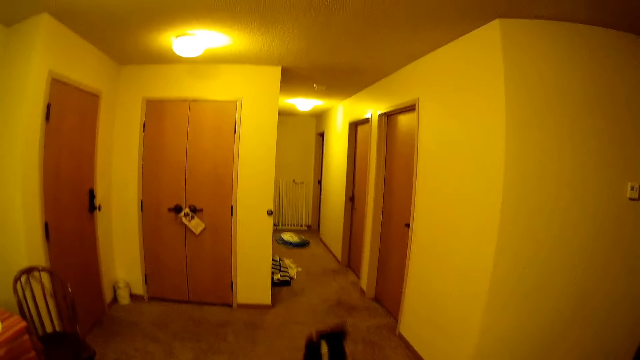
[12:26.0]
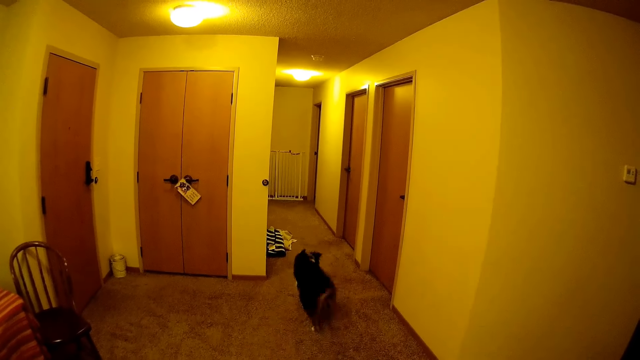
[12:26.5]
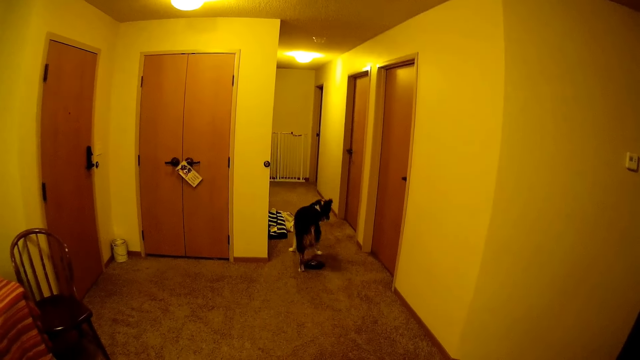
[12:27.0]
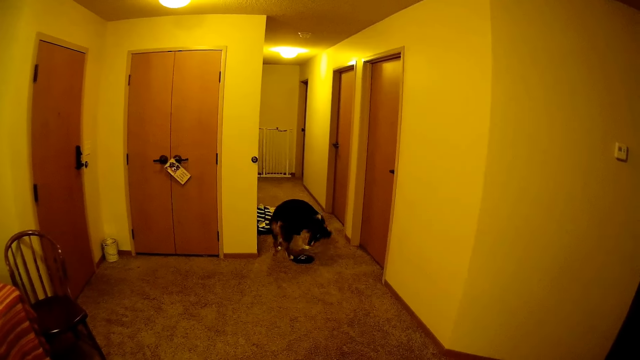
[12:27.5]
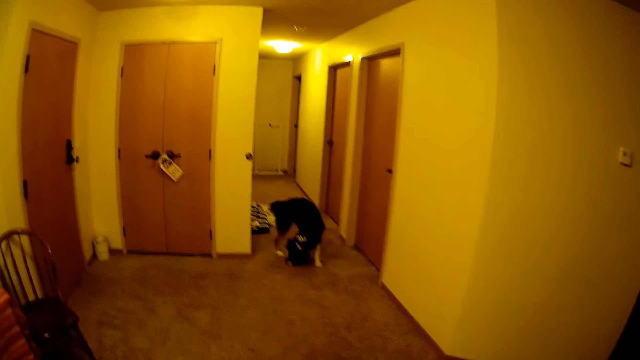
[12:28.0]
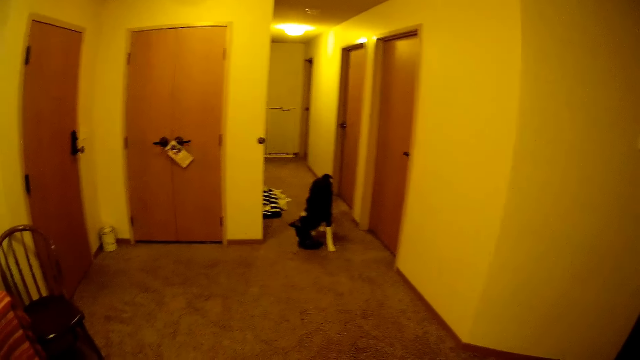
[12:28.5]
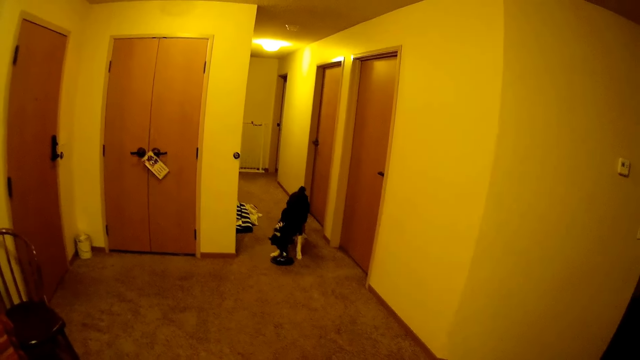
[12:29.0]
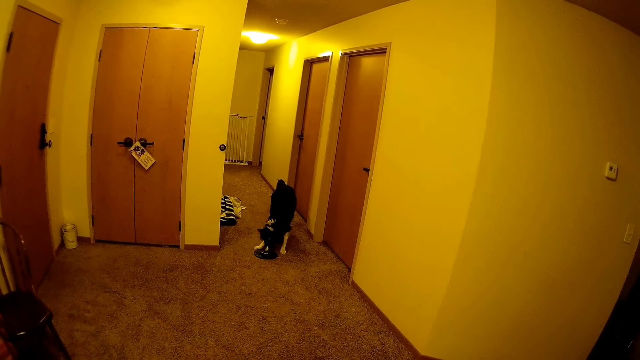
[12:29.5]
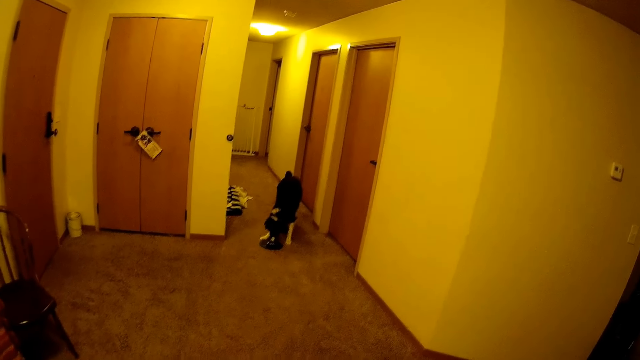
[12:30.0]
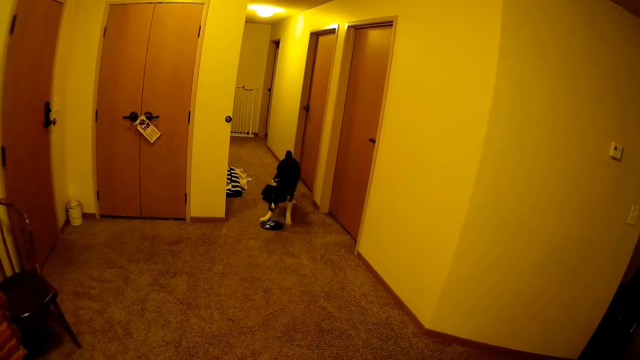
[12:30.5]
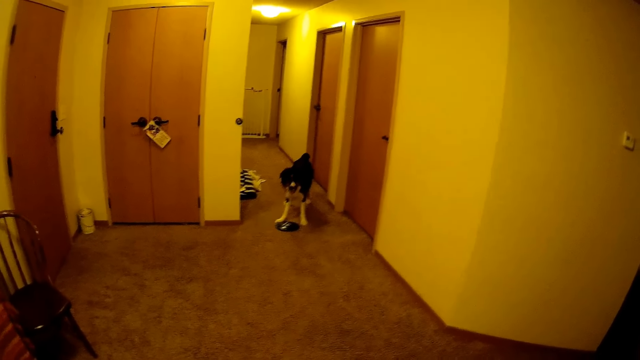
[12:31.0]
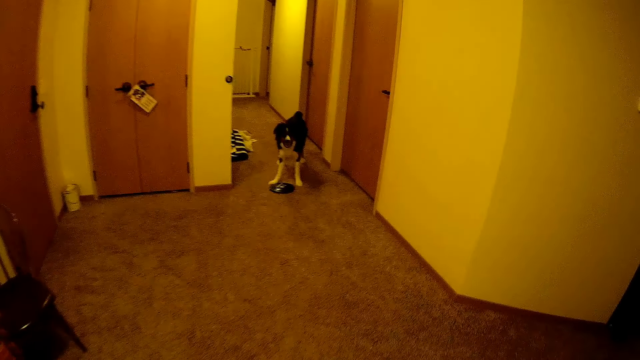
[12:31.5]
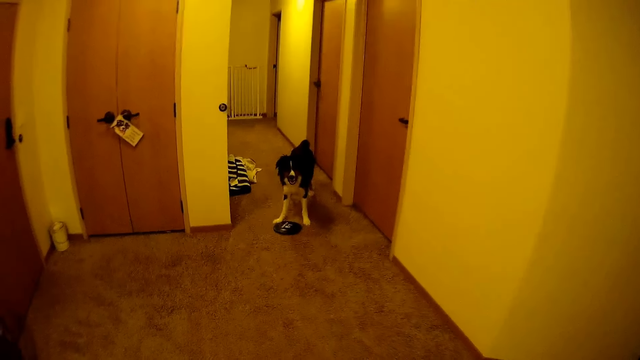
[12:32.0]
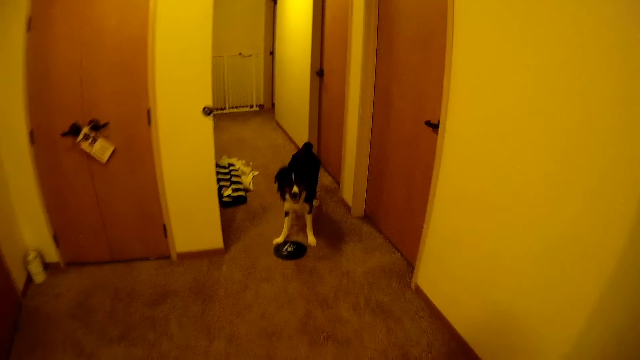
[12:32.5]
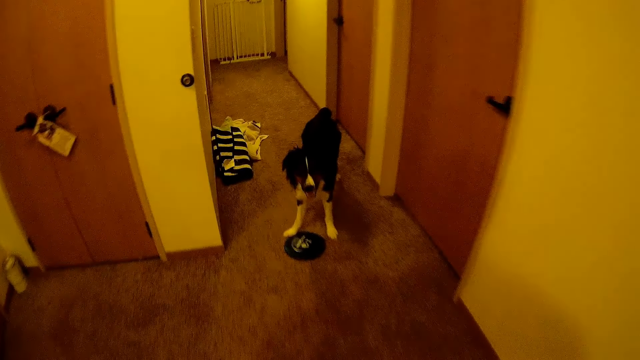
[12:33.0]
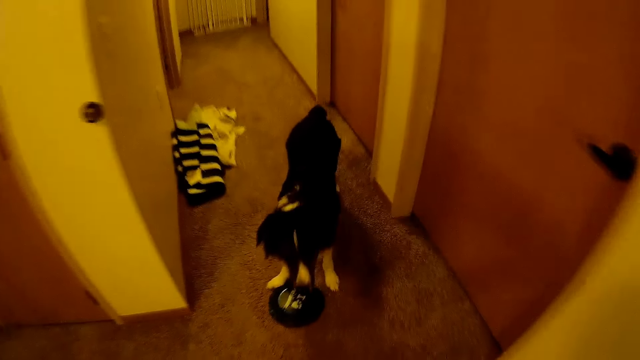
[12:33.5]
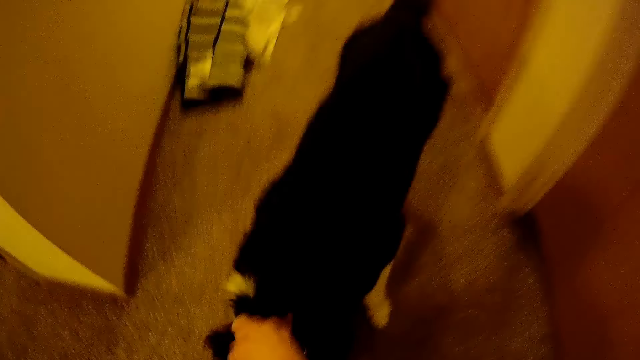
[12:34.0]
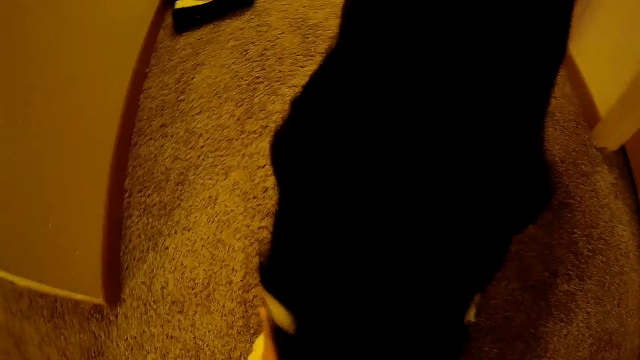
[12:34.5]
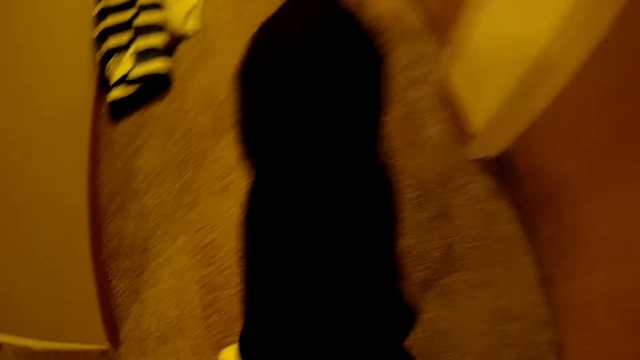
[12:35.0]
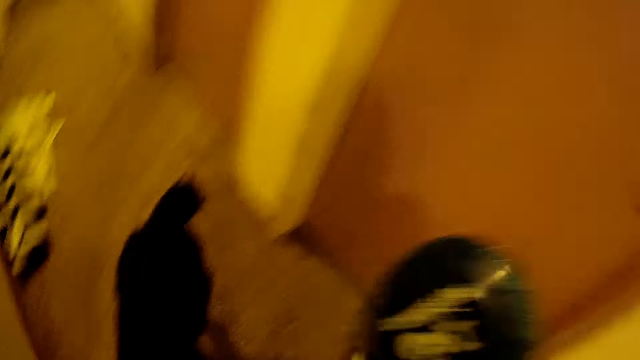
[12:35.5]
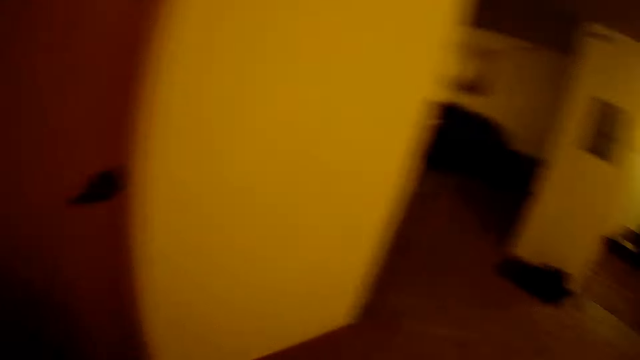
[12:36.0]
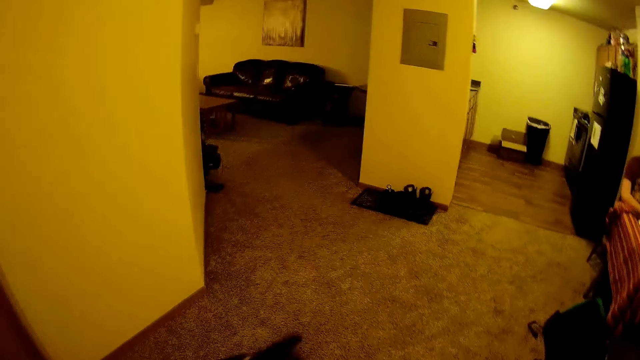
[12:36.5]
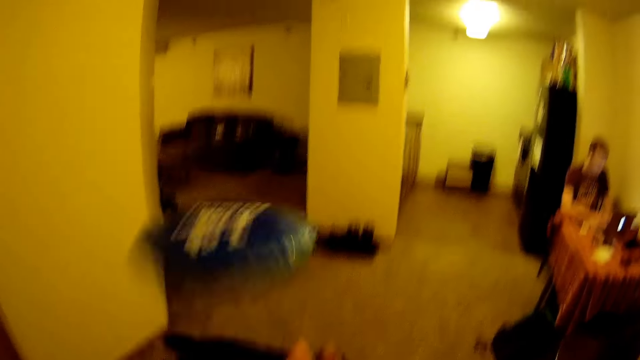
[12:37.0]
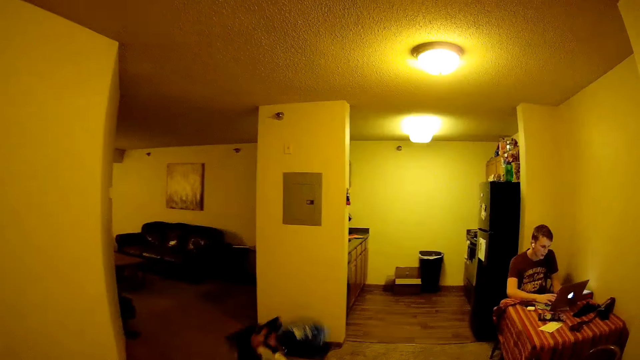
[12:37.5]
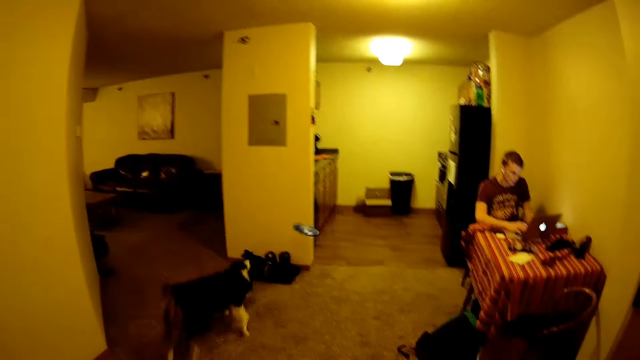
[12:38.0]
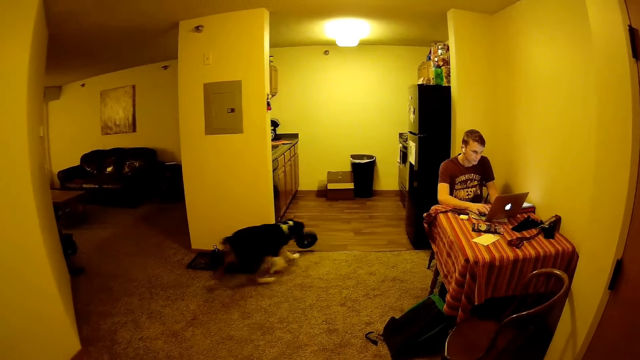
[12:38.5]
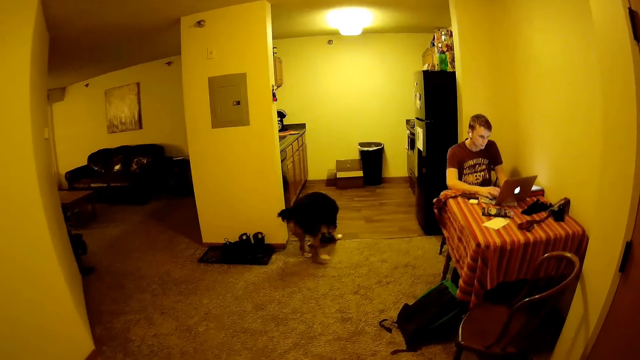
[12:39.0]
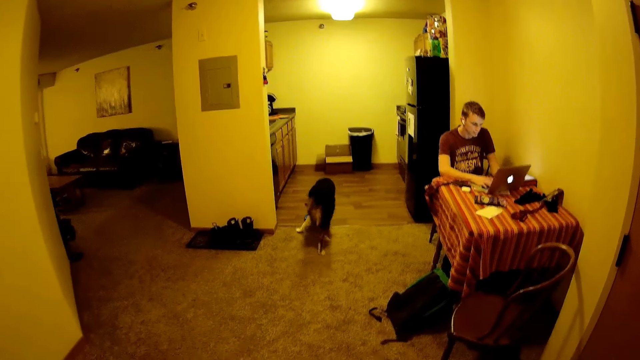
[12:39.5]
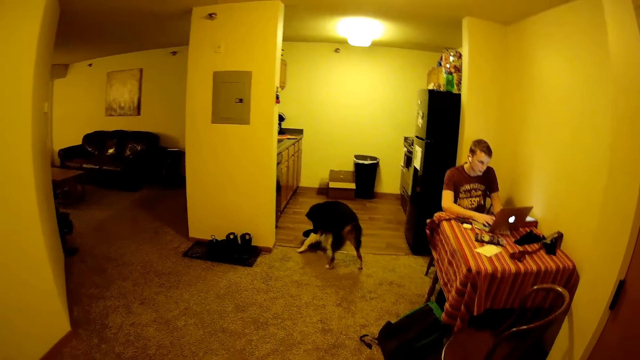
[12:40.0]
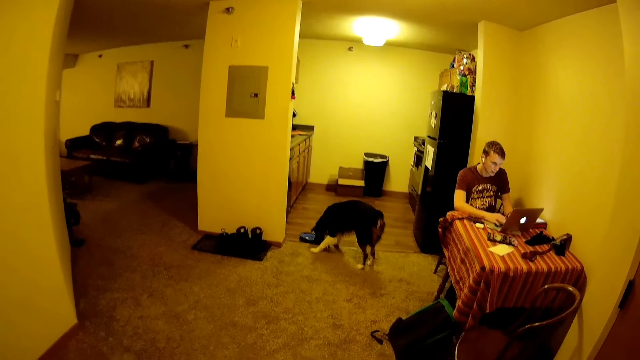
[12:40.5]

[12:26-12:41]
The camera wearer throws the lid. They take the lid. They throw the lid.

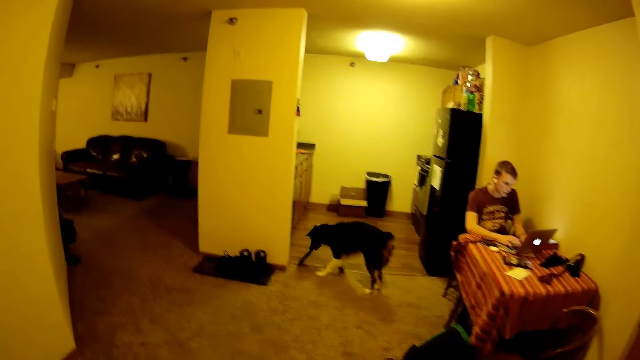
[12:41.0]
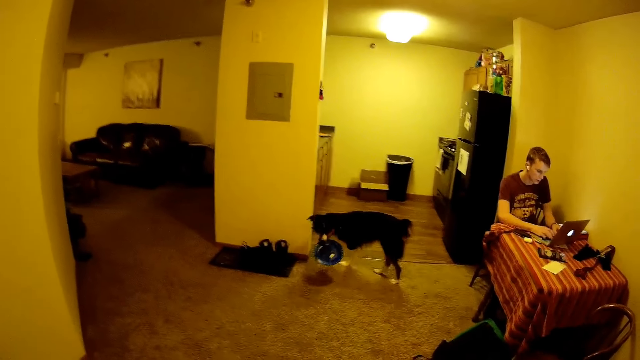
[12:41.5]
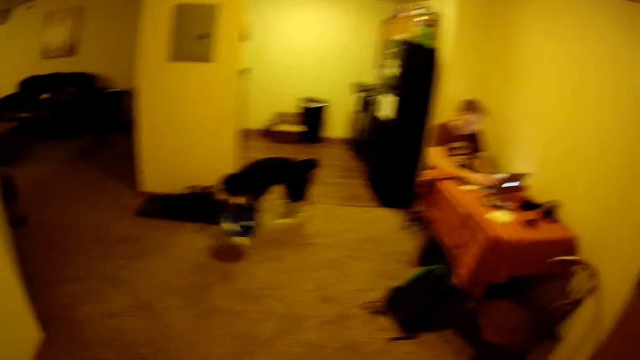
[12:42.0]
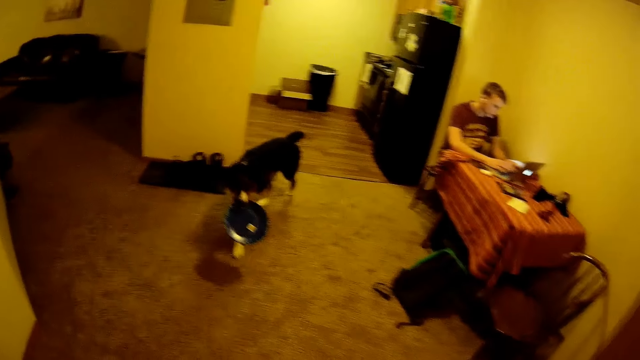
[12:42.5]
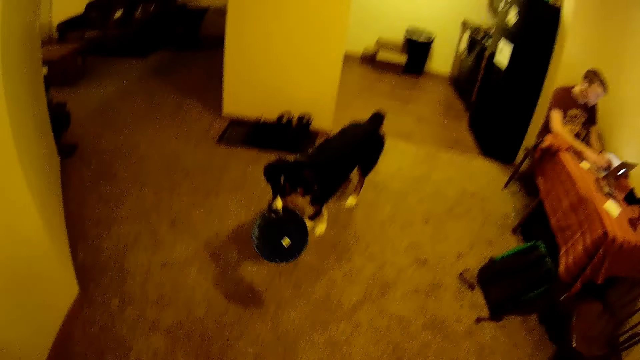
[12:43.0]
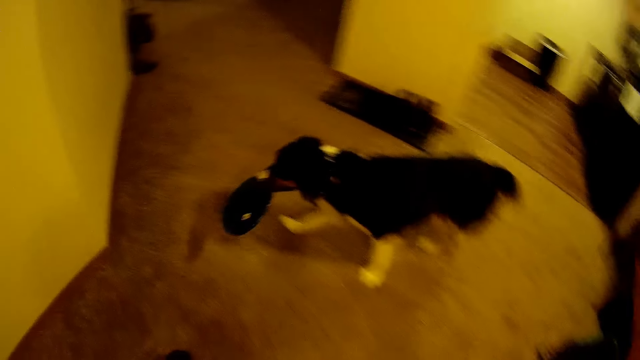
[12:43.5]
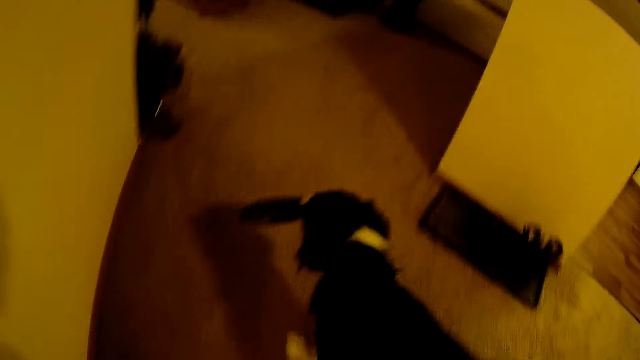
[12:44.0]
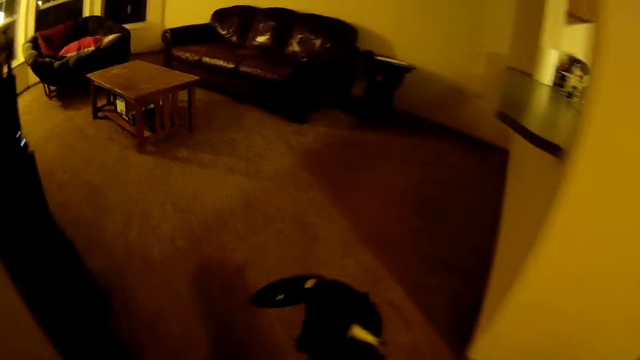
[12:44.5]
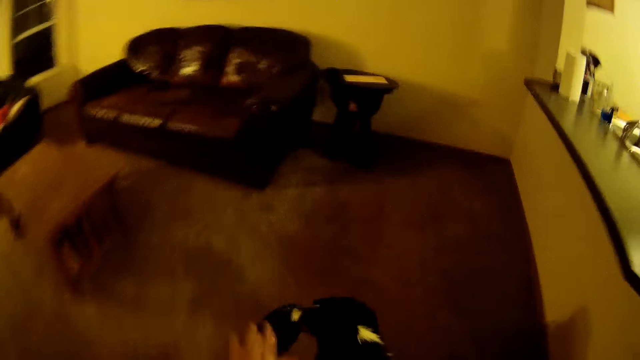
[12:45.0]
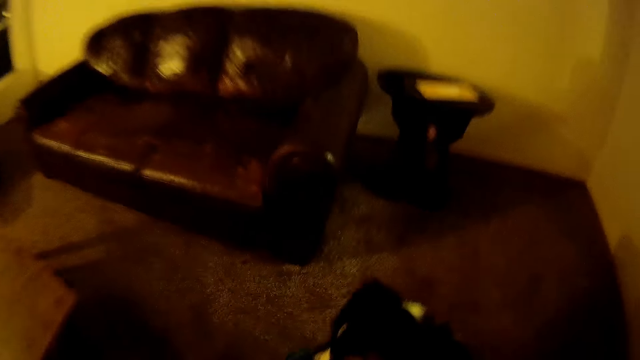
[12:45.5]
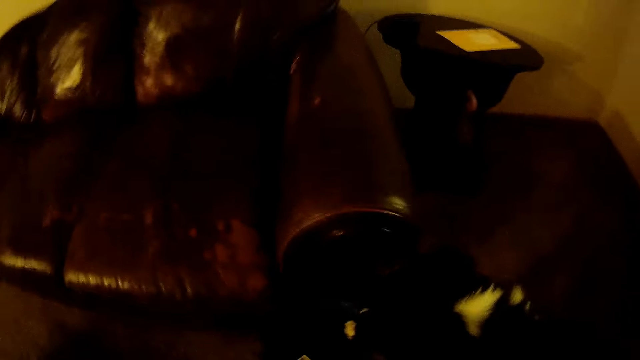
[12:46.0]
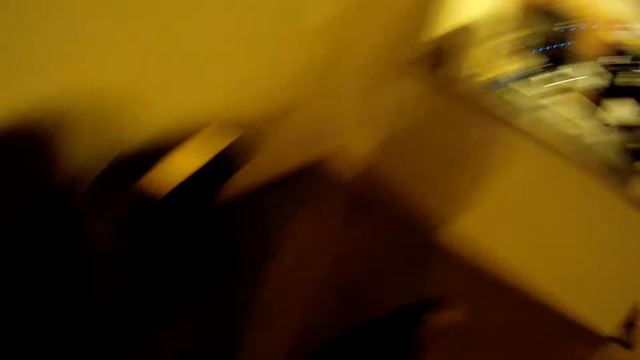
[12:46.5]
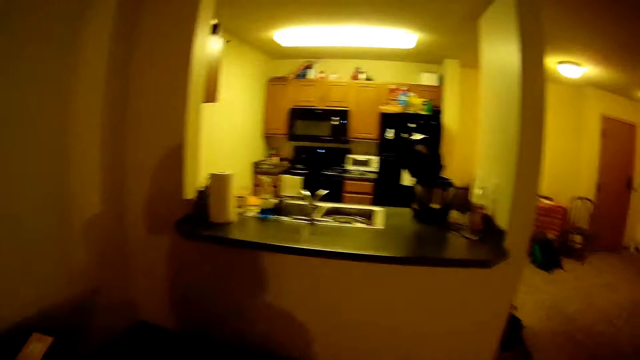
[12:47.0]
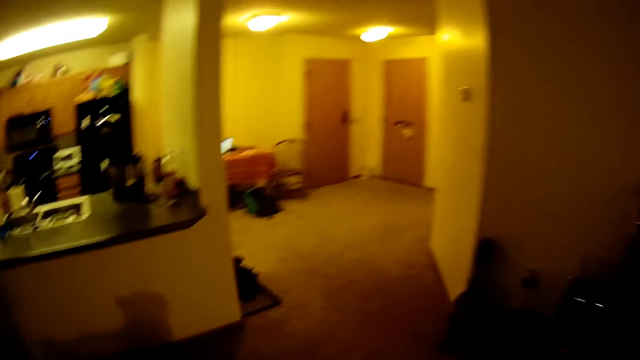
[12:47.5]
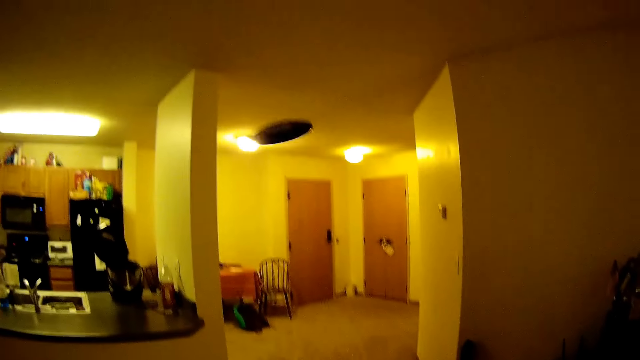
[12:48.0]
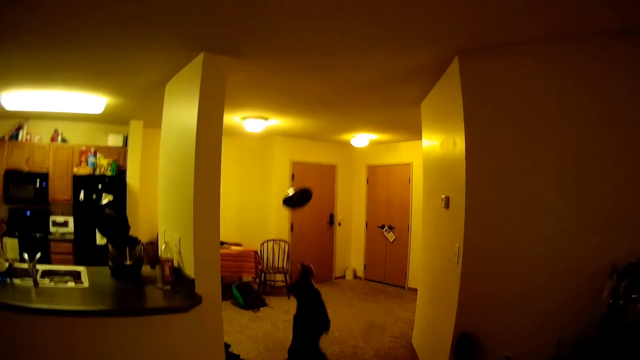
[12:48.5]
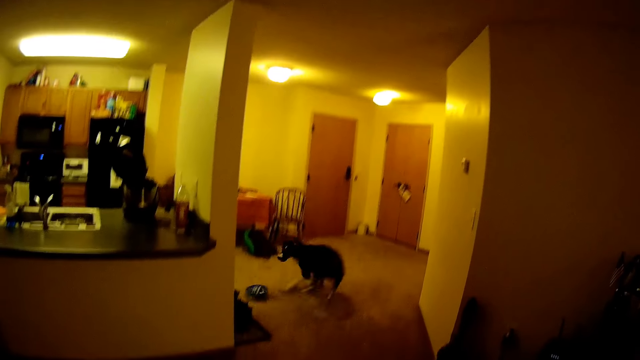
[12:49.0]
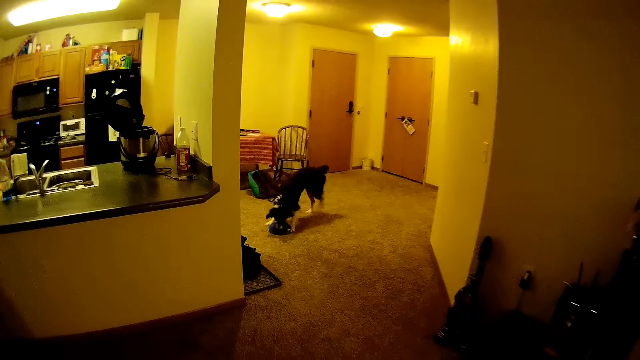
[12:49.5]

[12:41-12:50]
The camera wearer walks in the house. They throw the lid.
